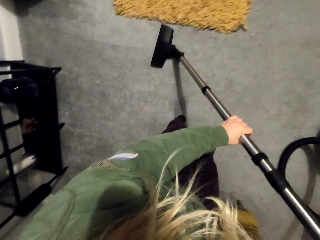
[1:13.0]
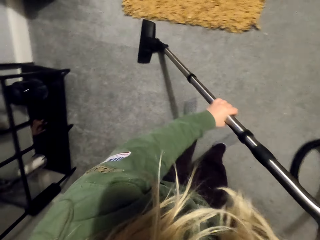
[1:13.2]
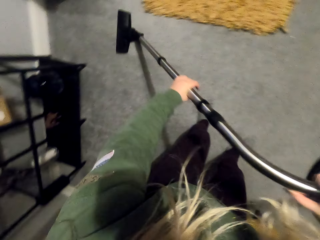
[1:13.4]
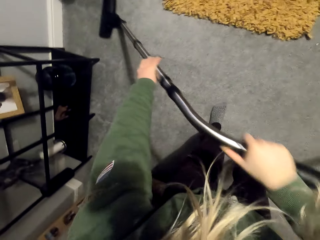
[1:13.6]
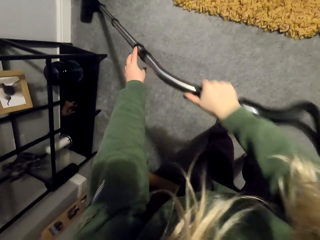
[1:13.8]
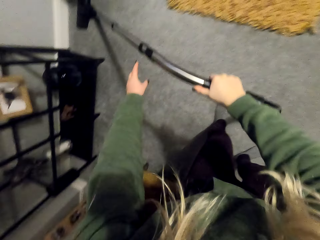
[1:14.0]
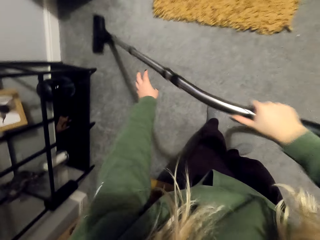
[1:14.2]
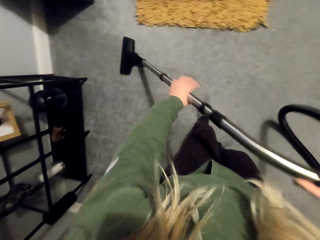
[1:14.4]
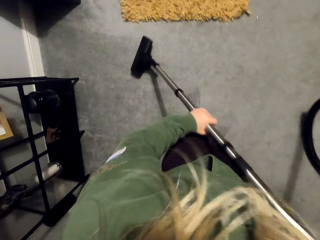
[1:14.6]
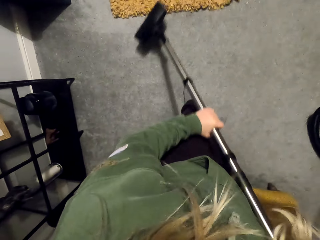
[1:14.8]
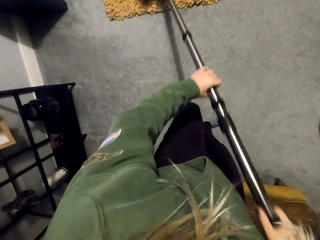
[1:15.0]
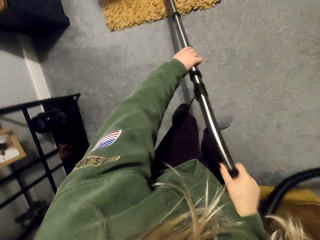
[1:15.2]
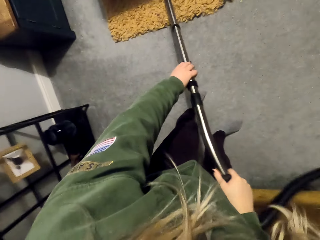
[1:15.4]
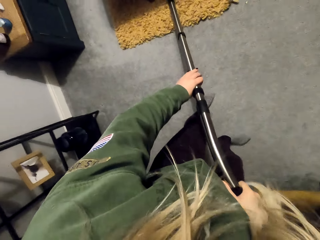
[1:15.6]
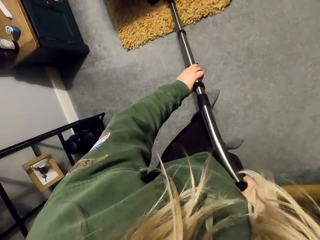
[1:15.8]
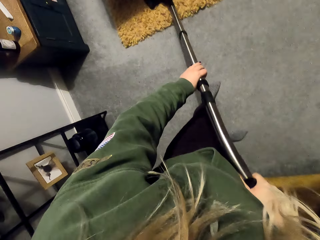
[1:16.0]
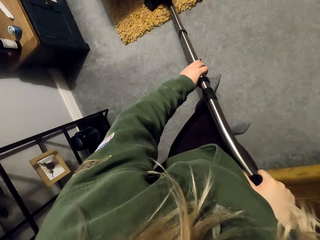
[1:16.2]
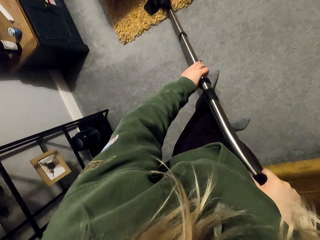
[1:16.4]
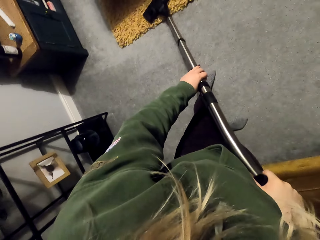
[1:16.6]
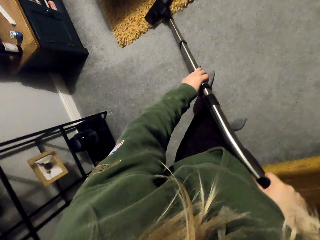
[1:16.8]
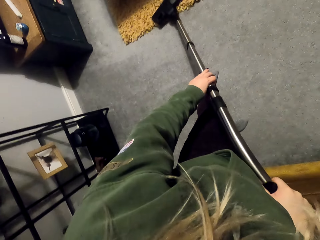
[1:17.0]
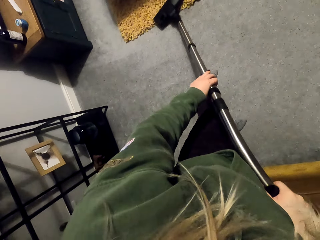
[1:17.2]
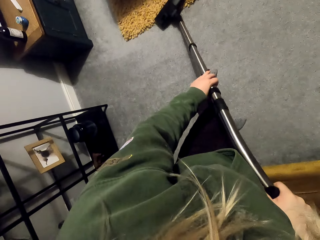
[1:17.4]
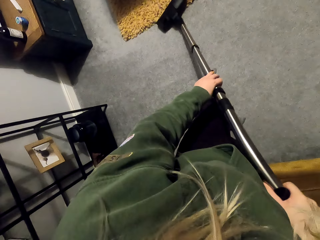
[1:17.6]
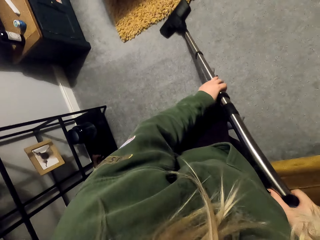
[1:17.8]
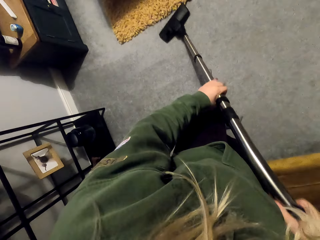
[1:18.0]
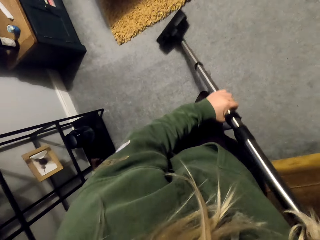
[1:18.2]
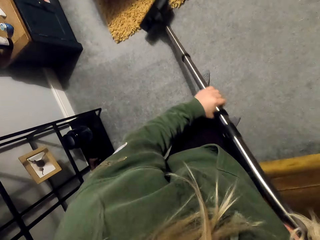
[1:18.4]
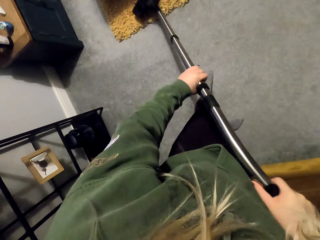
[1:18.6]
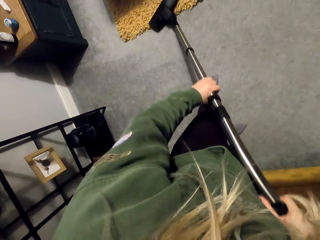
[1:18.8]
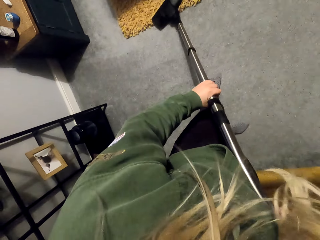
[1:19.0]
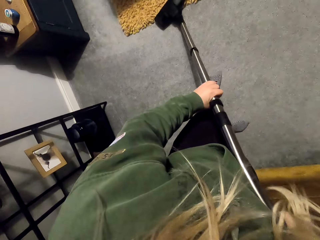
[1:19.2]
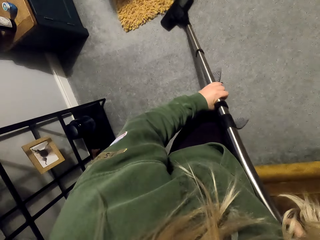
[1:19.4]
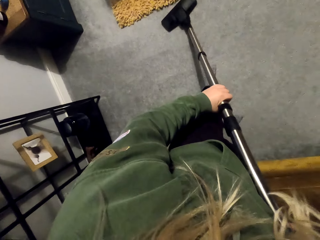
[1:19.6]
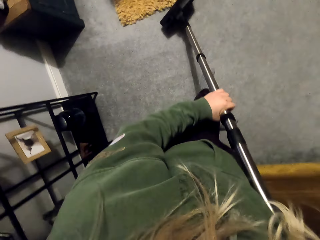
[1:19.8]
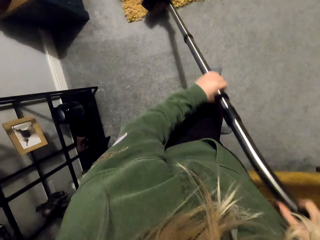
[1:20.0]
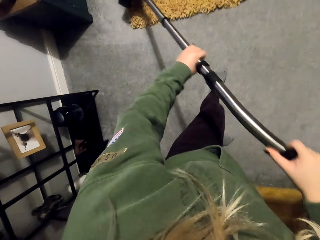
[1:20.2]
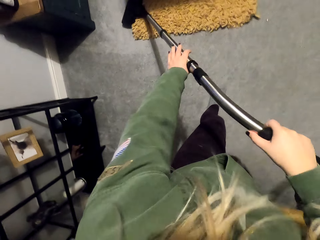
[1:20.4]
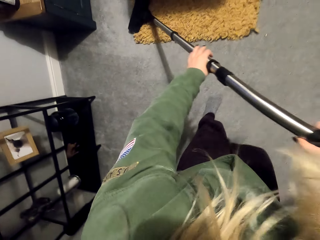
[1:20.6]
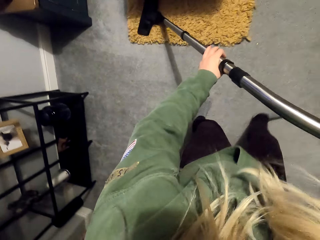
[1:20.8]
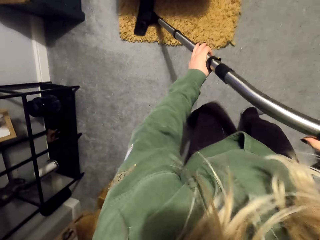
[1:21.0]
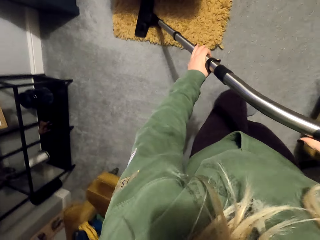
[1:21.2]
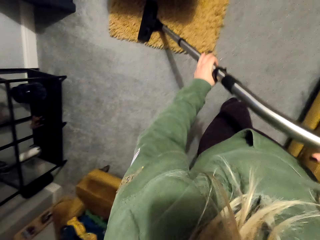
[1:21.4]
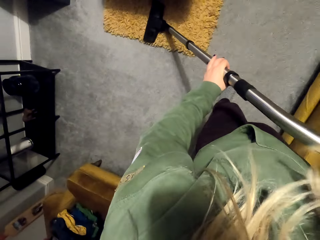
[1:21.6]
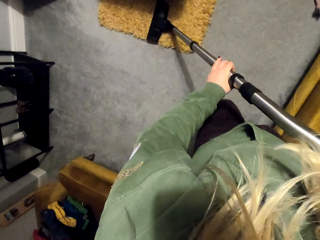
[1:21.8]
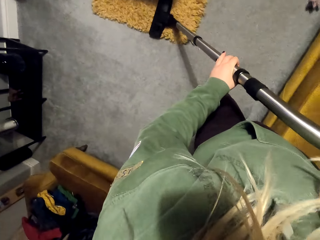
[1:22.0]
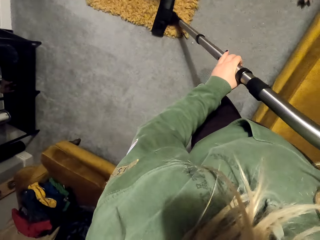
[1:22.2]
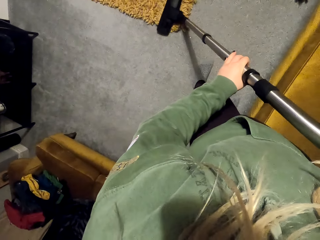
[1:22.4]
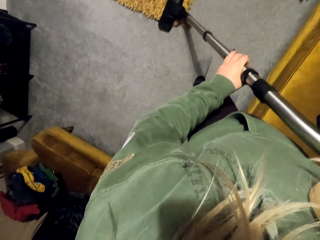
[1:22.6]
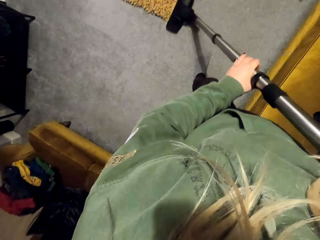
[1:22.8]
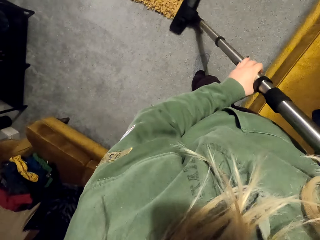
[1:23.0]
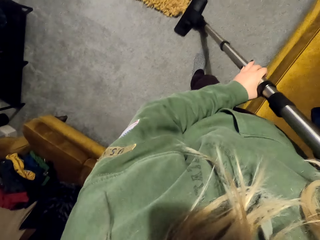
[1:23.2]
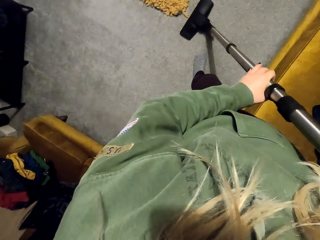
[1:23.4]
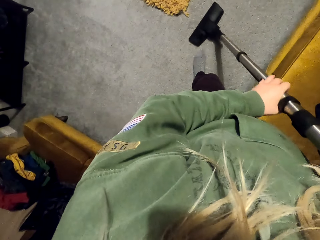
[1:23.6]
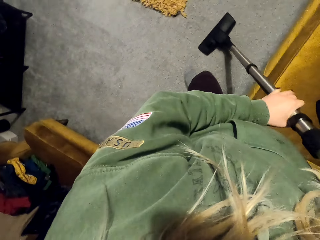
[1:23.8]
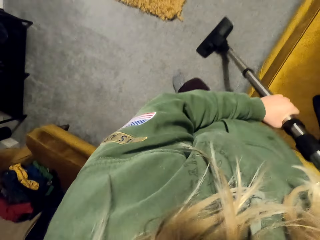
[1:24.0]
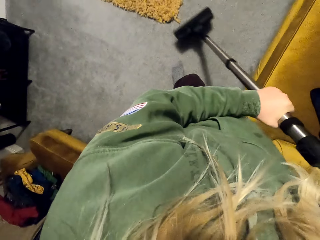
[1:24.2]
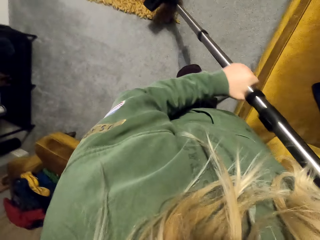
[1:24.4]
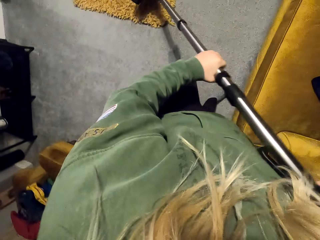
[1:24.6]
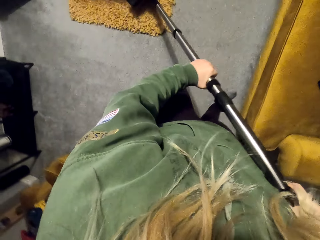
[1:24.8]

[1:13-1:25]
The camera wearer converses with a woman. They clean the floor with a vacuum cleaner.

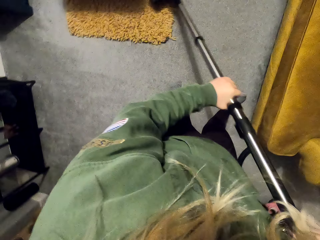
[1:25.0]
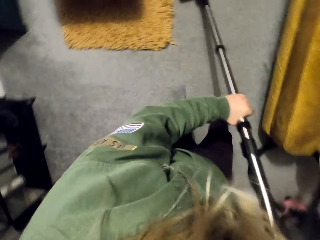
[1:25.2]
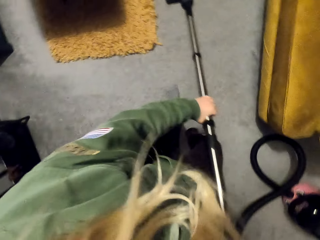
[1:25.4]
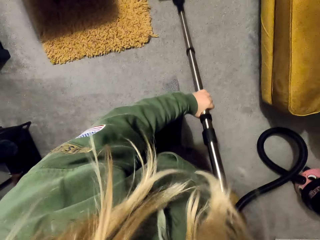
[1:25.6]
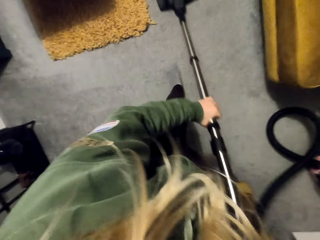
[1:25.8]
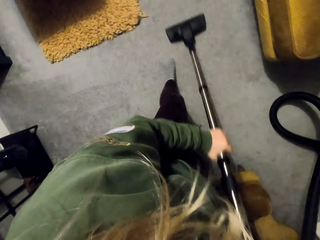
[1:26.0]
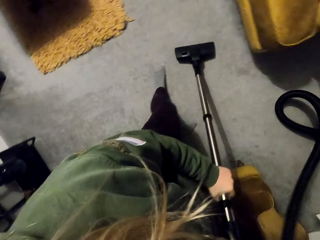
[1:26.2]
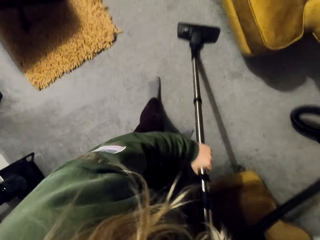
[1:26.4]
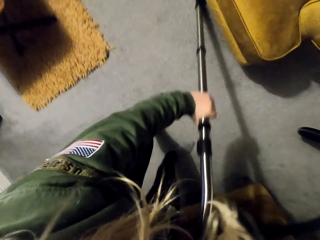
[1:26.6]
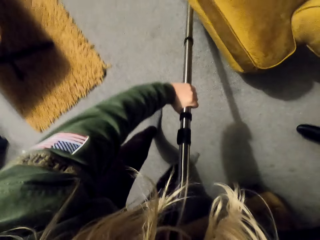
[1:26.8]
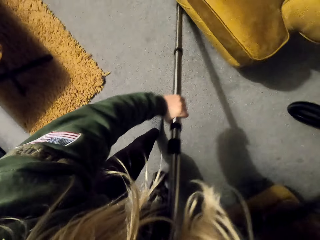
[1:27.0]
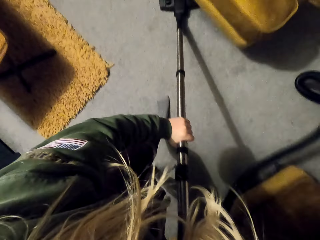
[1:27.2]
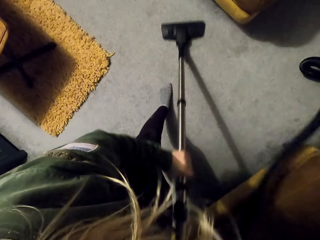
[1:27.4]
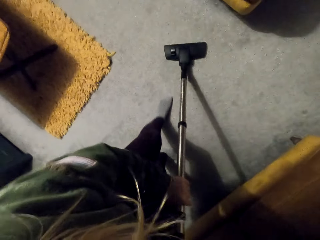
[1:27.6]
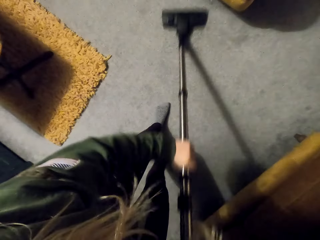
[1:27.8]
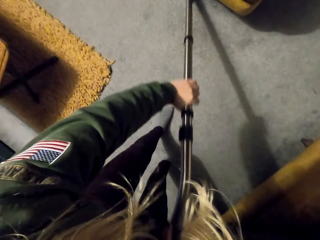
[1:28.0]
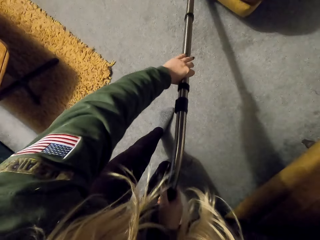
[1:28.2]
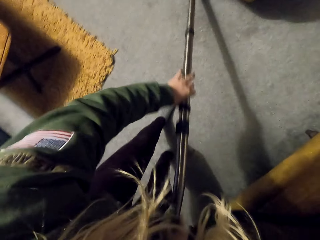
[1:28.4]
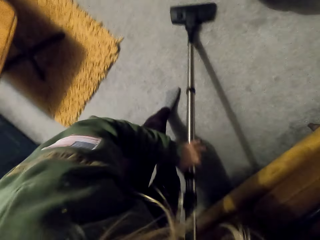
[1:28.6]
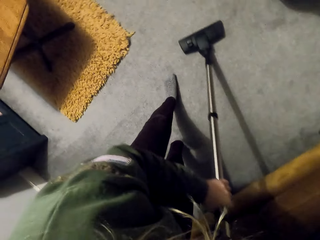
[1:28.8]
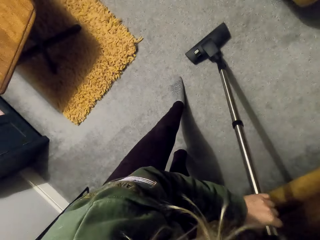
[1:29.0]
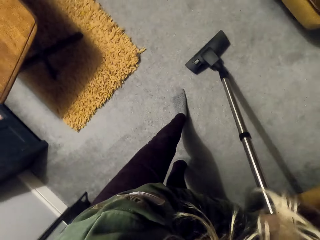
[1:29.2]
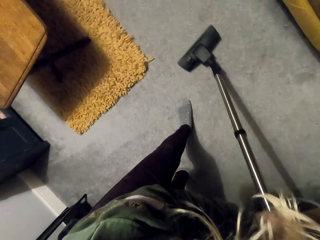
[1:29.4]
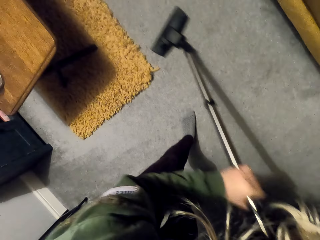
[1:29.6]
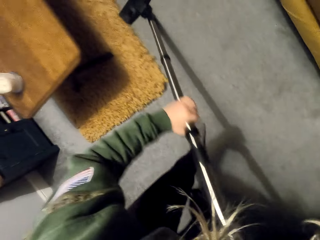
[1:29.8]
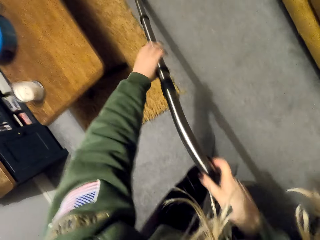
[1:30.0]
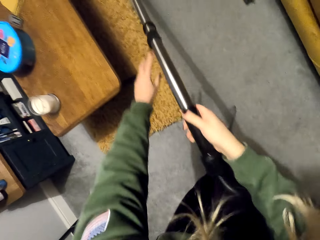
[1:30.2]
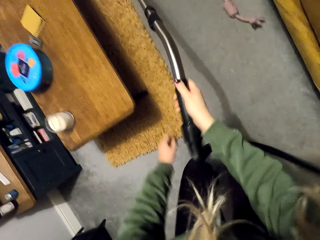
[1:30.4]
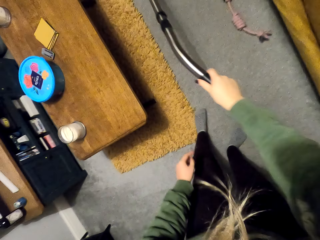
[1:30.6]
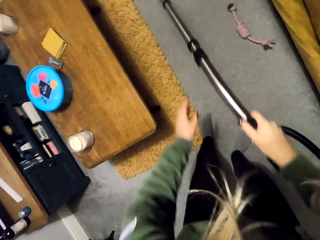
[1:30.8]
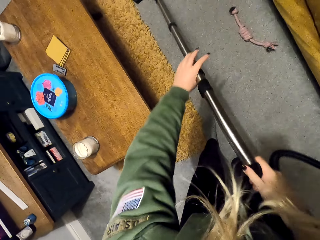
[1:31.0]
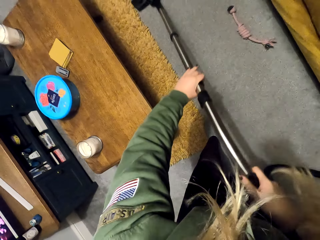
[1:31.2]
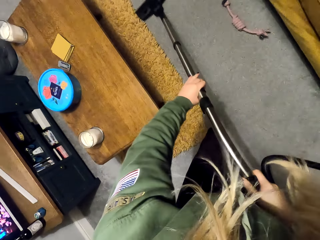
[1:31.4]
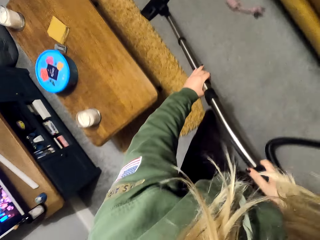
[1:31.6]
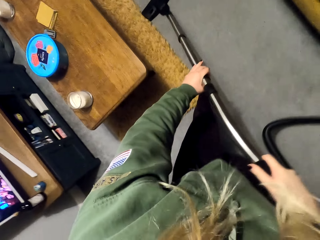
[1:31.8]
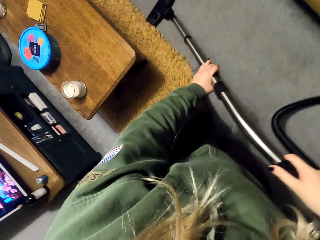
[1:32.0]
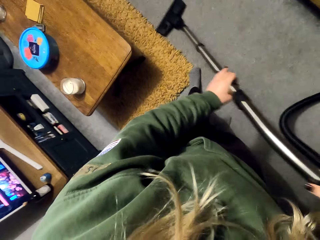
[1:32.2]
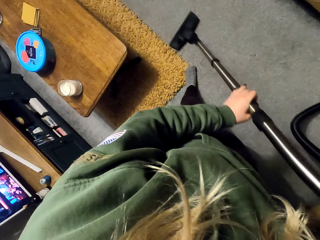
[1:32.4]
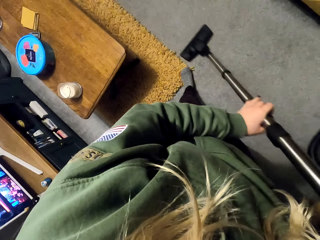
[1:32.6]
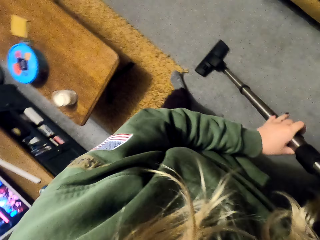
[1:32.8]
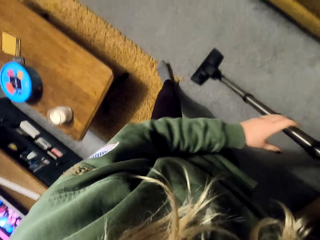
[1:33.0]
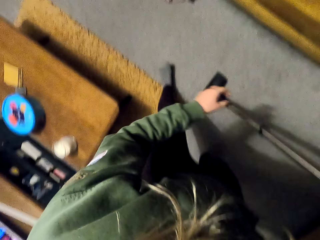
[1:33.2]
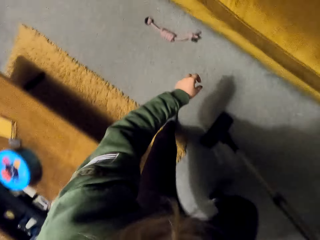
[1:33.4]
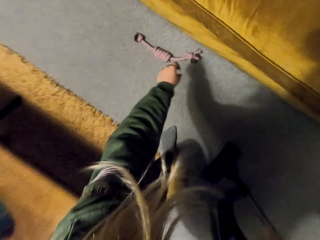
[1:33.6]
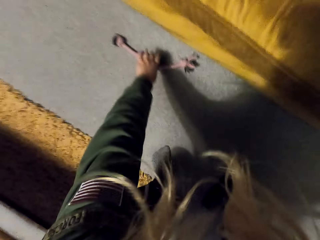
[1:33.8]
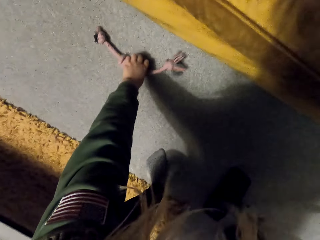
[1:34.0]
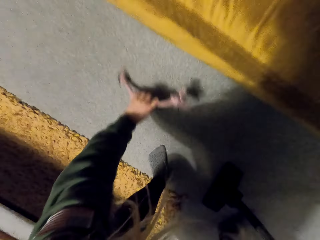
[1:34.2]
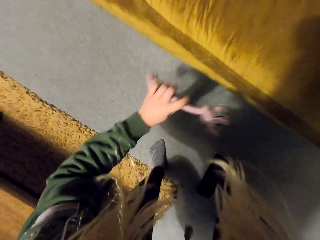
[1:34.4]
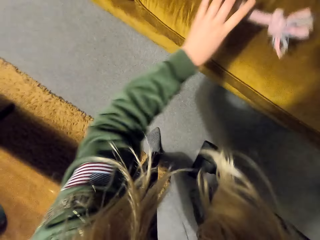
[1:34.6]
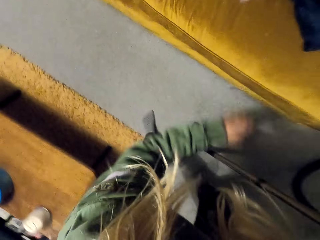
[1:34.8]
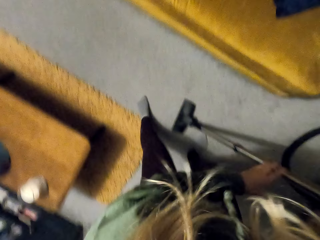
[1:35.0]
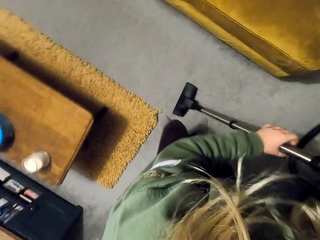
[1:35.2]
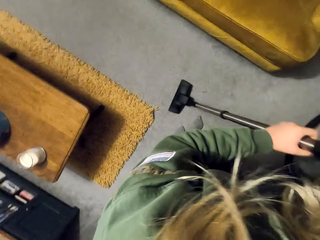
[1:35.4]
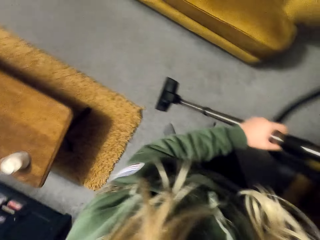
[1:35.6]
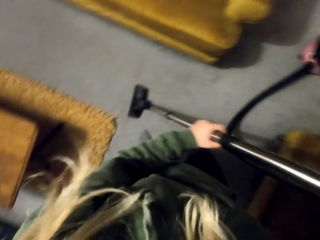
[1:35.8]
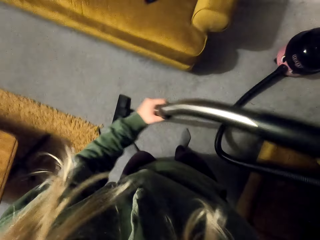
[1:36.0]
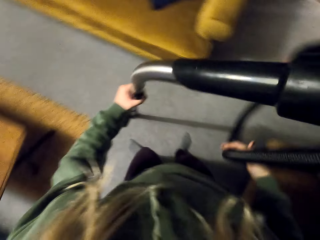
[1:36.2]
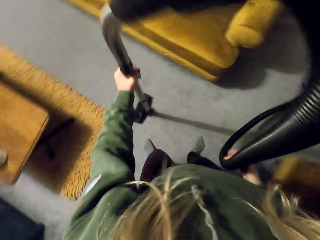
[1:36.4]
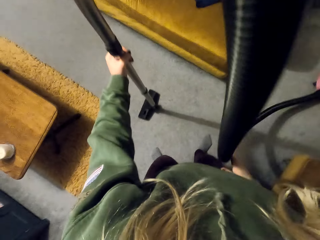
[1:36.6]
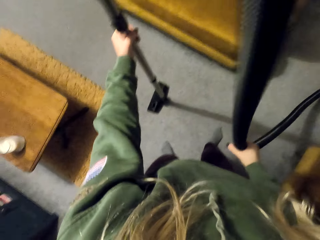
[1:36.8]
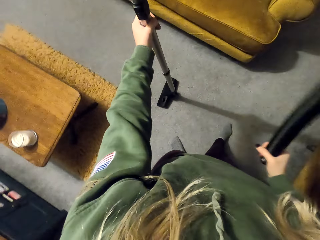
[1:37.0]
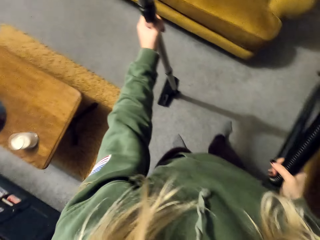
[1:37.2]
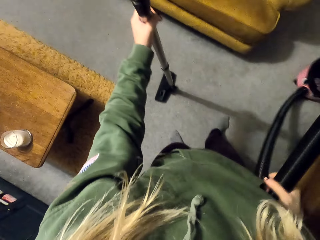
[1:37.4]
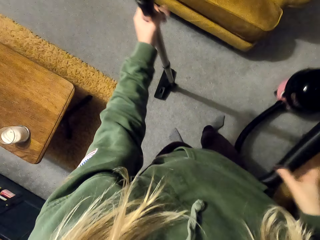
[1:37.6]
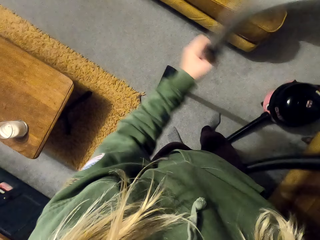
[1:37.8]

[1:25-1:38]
The camera wearer picks up the rope. They put the rope on the couch.
